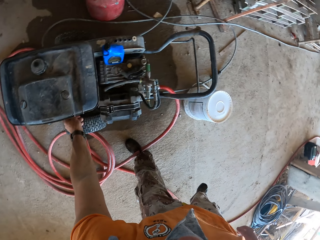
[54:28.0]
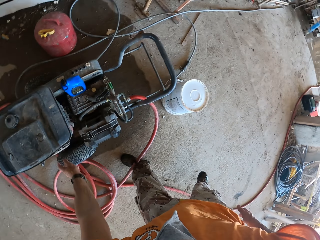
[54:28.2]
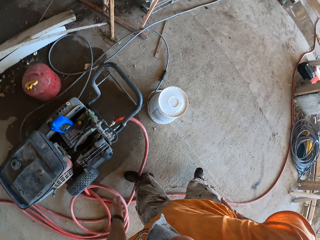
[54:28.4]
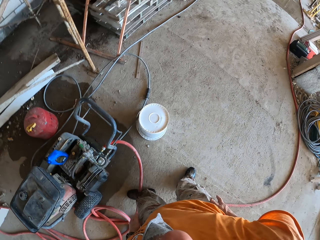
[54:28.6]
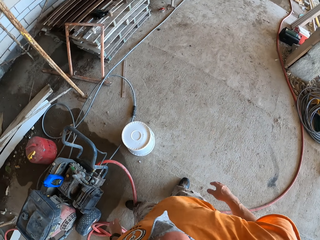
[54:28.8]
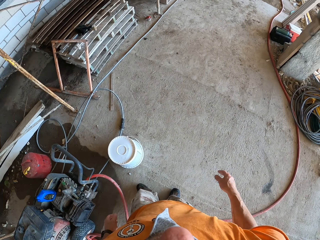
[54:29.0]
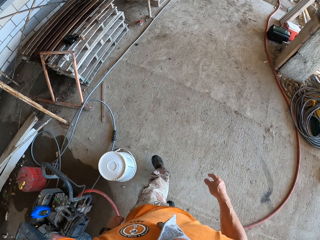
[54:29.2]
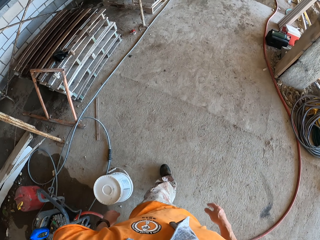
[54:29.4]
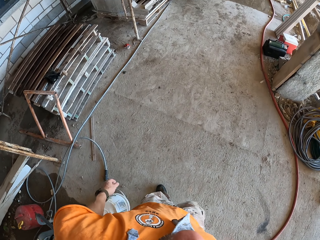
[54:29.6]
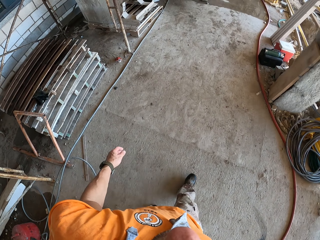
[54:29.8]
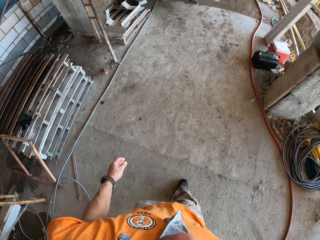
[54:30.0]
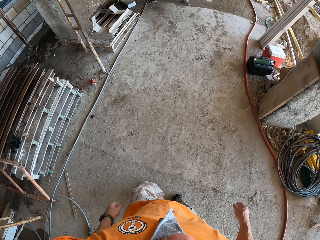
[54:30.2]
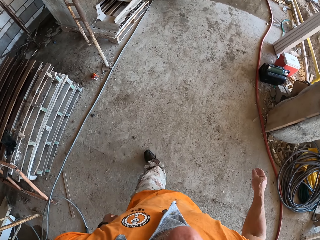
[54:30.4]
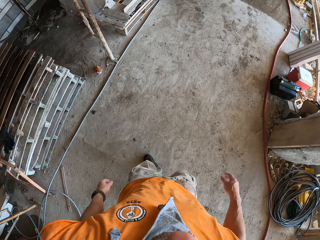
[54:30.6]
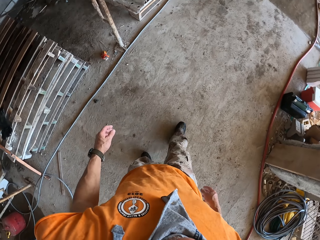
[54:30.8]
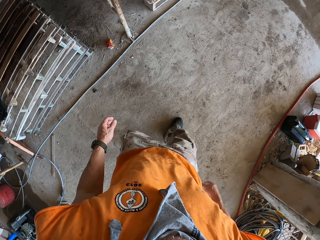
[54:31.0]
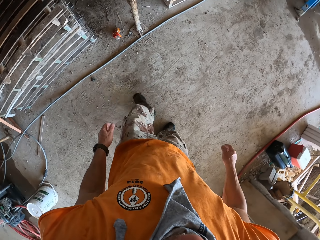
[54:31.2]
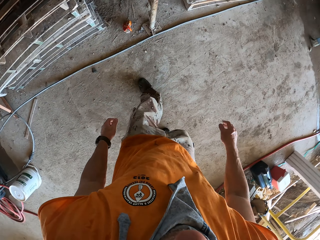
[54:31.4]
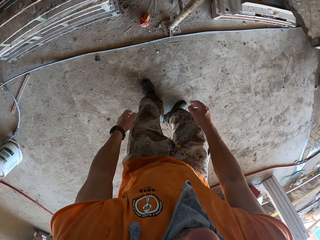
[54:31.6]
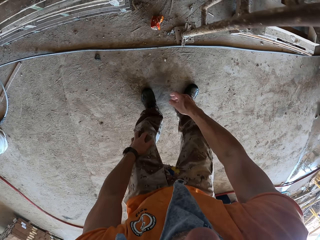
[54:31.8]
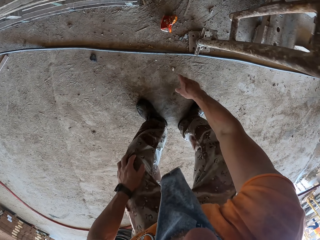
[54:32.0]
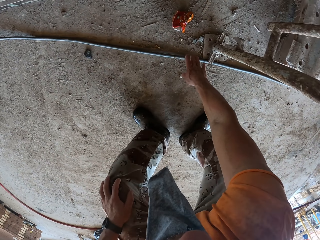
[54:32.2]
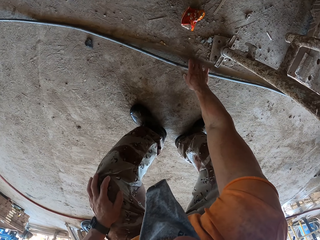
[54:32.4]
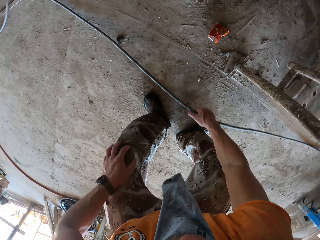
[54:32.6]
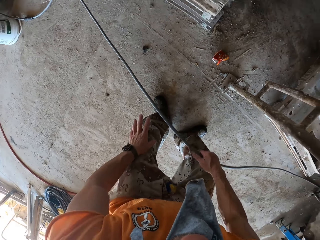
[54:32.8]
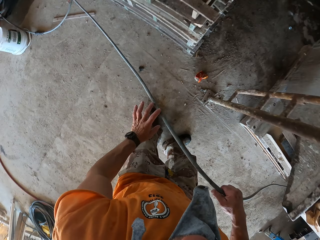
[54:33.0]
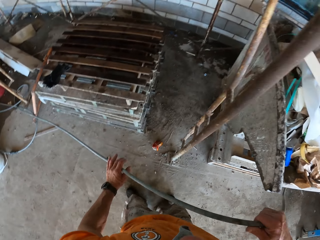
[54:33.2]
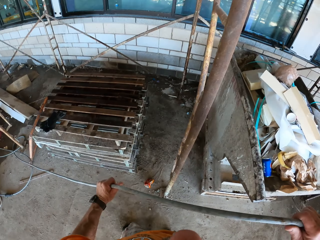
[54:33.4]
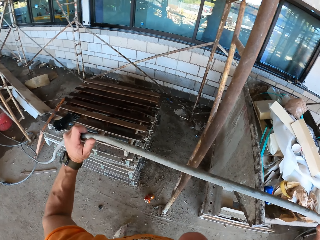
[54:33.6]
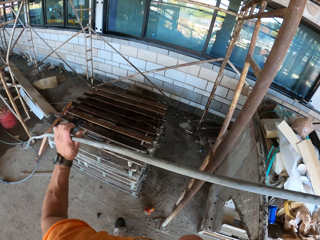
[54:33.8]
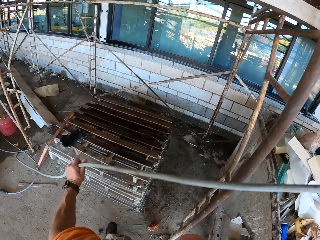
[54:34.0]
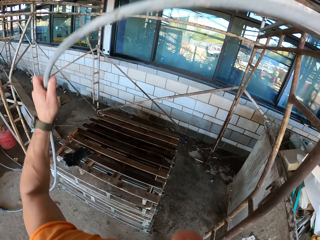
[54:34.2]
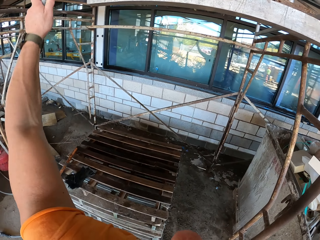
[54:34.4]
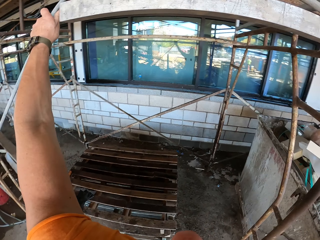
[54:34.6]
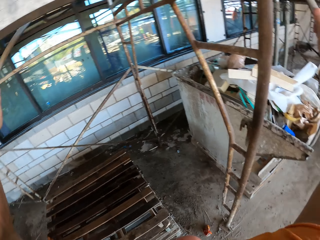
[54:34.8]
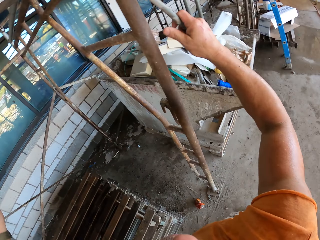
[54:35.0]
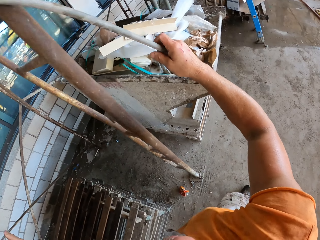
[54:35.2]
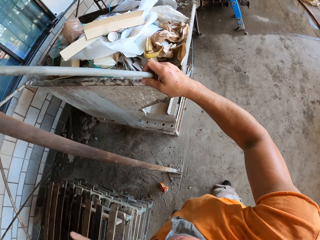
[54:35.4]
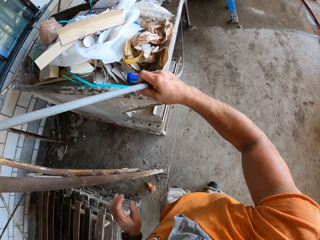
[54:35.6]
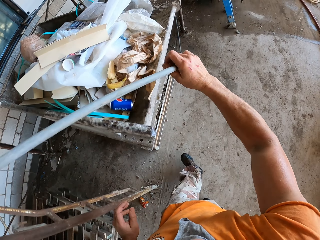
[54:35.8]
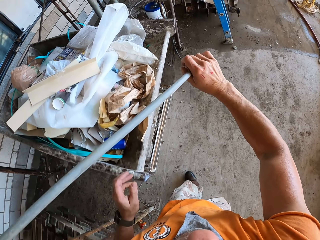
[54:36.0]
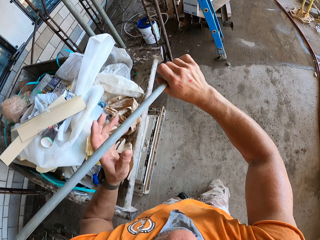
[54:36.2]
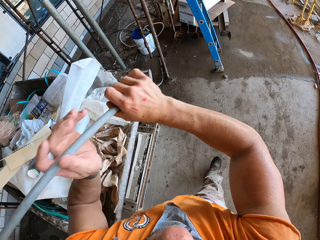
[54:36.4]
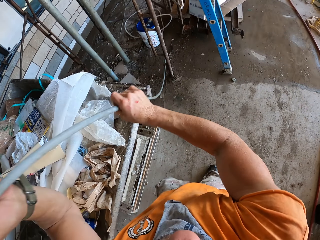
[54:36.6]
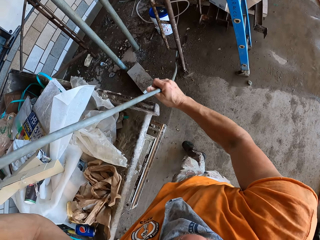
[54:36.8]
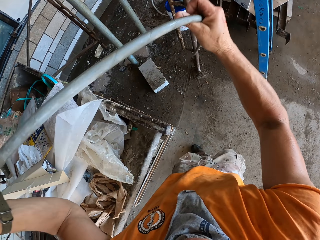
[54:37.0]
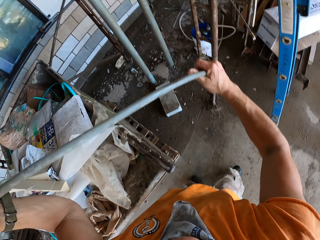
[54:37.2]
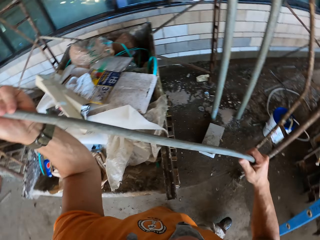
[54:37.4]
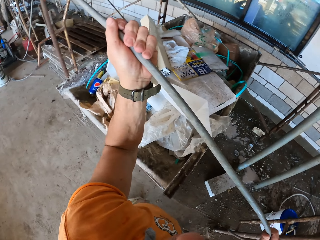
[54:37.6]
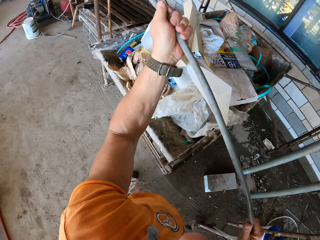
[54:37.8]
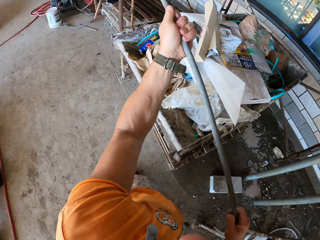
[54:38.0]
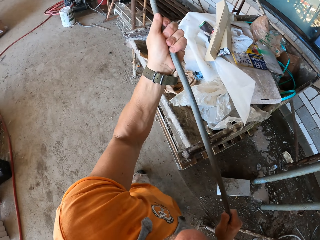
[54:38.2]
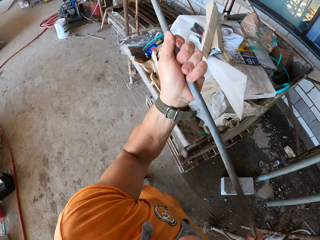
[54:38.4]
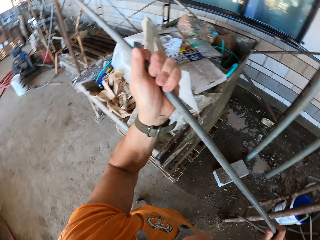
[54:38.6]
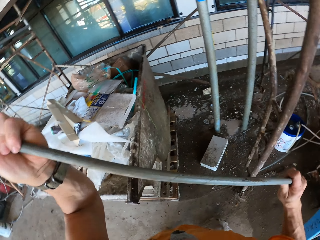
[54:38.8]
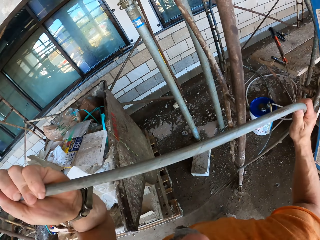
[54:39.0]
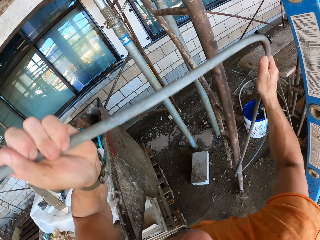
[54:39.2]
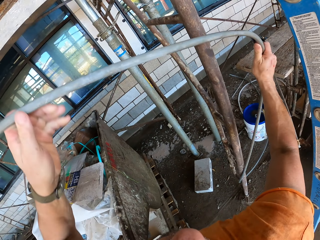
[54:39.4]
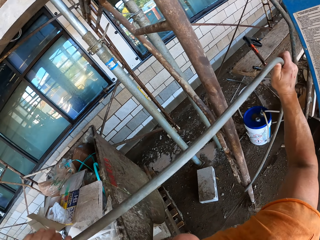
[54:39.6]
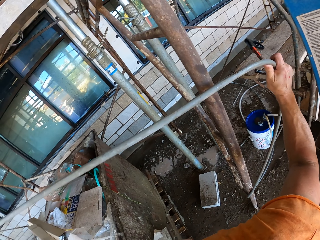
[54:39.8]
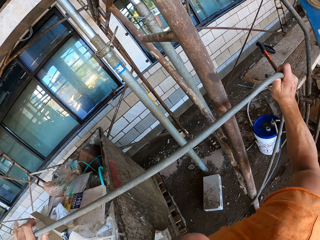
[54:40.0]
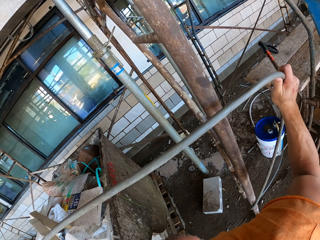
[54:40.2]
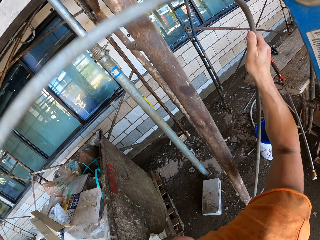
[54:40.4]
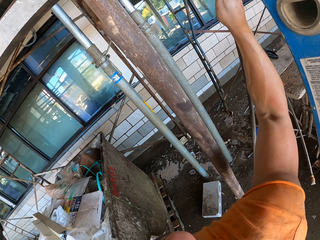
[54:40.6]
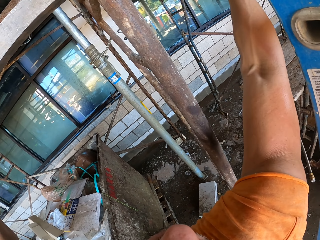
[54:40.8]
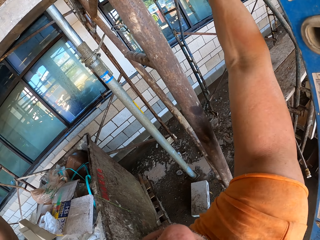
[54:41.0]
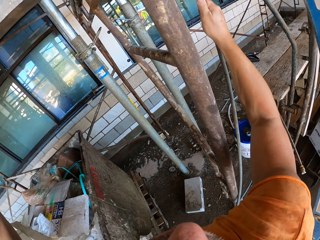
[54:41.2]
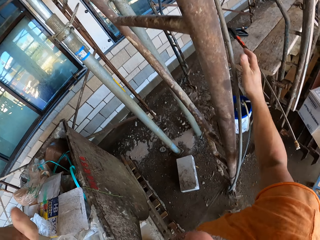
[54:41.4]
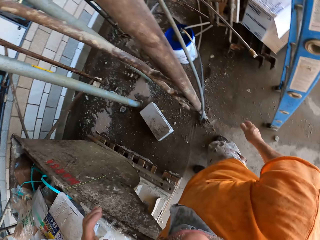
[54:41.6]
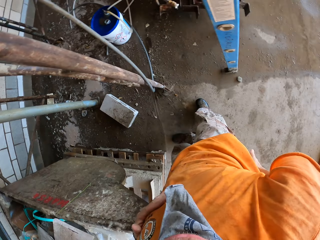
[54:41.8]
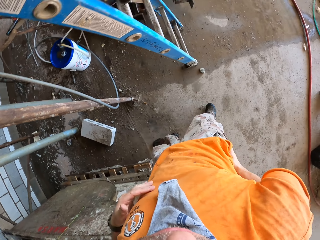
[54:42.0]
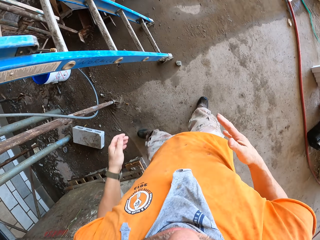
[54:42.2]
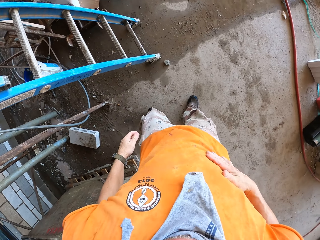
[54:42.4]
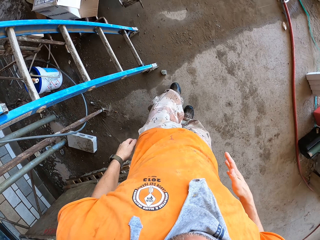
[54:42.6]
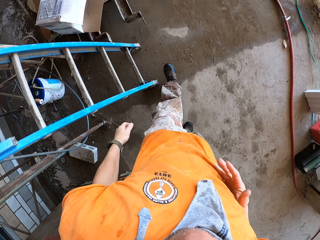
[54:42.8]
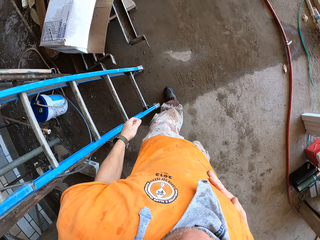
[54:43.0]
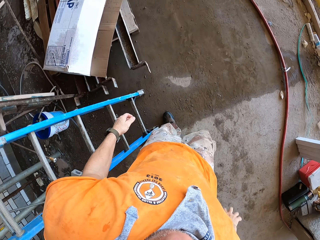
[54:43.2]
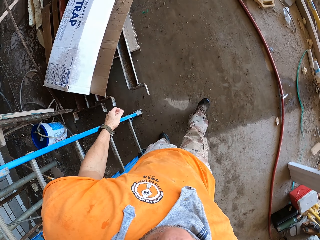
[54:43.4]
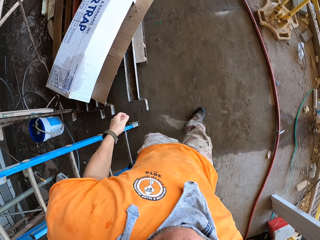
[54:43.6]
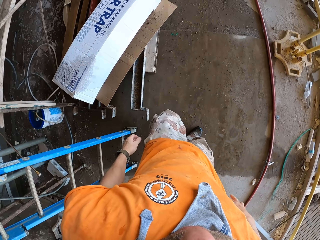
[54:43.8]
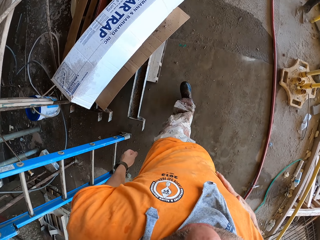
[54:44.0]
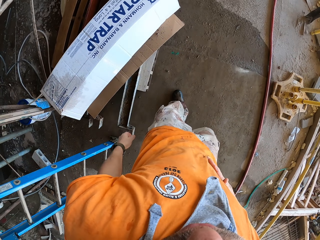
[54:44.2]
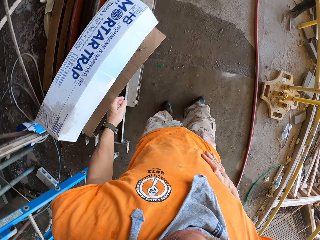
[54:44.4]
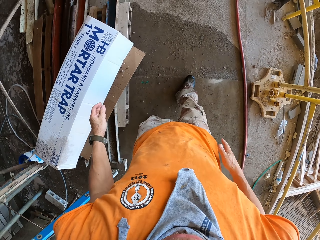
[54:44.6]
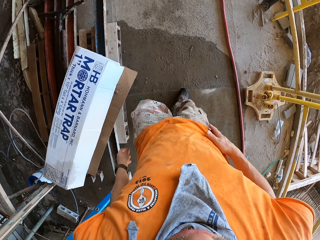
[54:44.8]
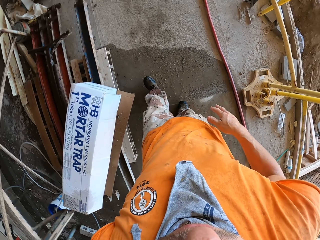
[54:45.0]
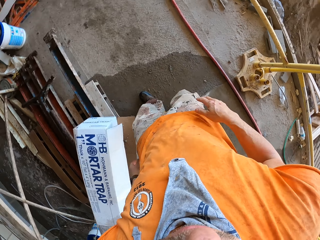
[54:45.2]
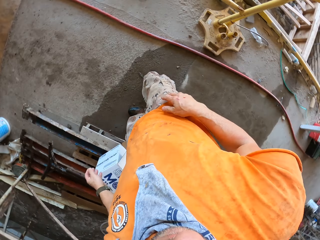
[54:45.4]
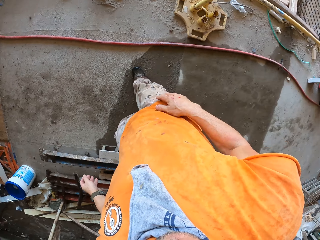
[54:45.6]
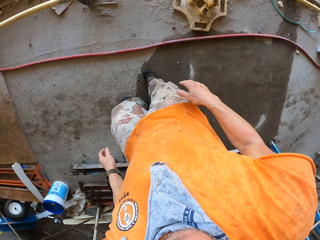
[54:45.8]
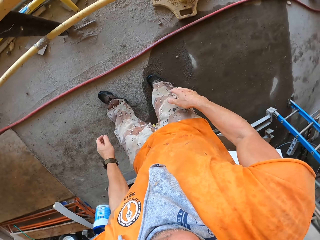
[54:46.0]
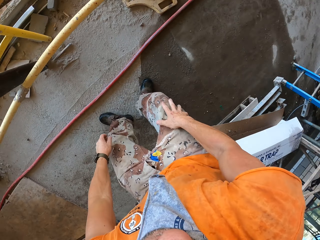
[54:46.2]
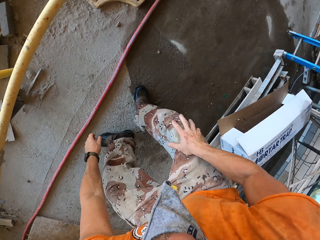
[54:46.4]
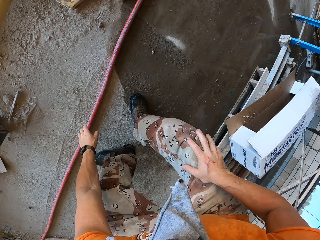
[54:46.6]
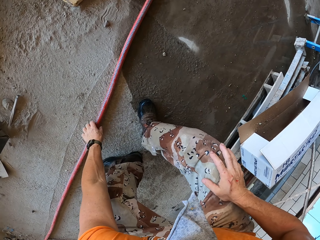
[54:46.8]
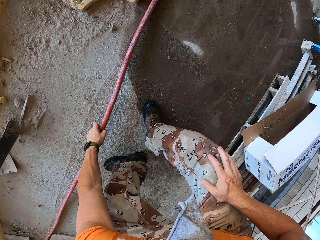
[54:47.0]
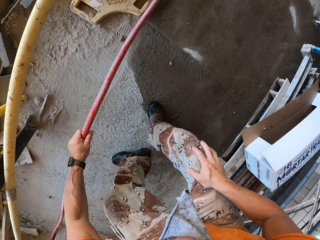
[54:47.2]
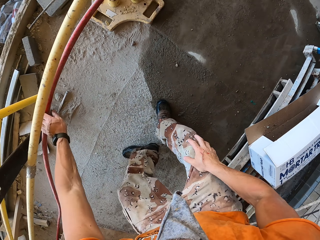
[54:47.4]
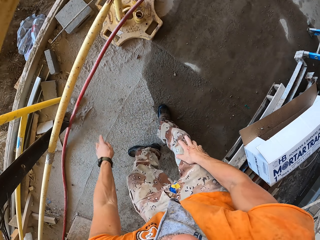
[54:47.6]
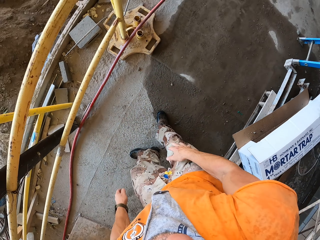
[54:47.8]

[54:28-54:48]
The camera wearer turns off the generator. He touches a high pressure washer pump. He turns around the area and walks around the area. He picks up a water pipe or high pressure pipe from the floor. He adjusts a water pump. He hangs up the high pressure pipe on rods. He passes the water pipe through a ladder. He adjusts the water pipe. He walks around the area. He adjusts the water pipe. He places the water pipe on the ladder. He wipes his right hand on his t-shirt. He walks around the area. He lifts the water pipe from the floor.
